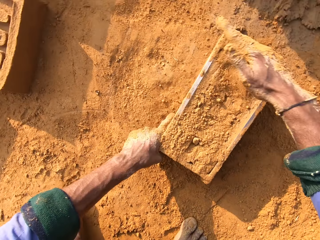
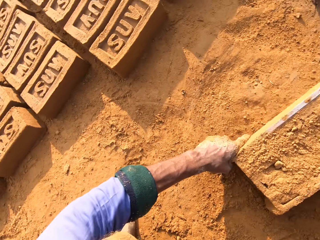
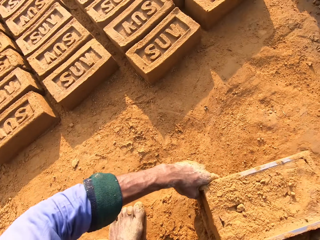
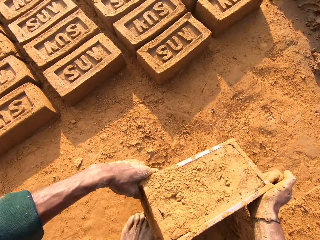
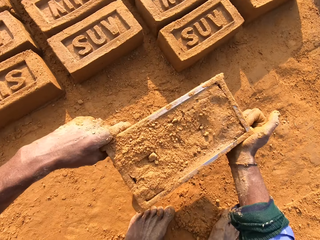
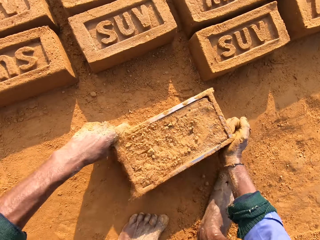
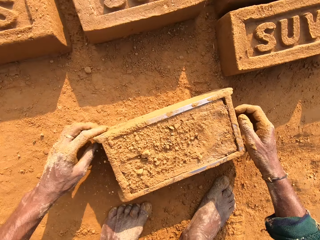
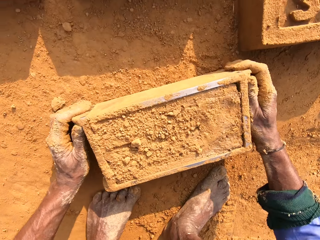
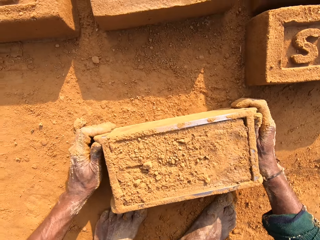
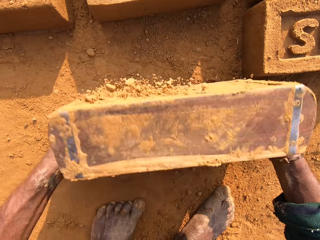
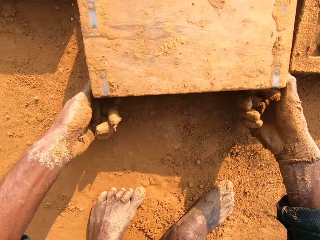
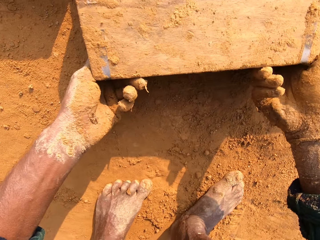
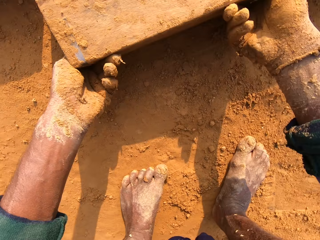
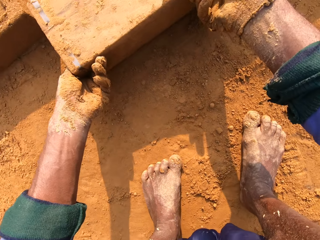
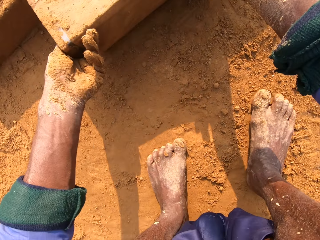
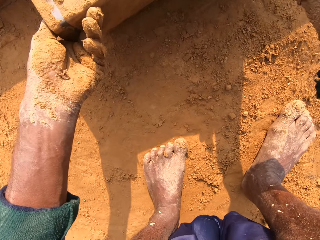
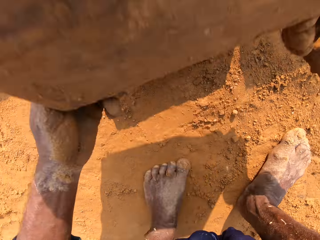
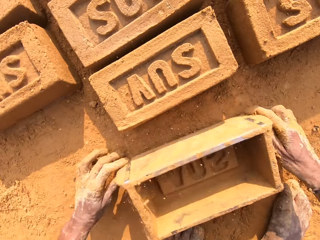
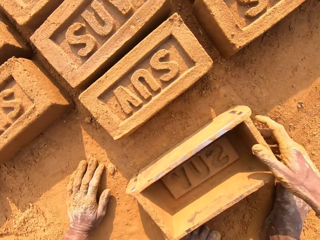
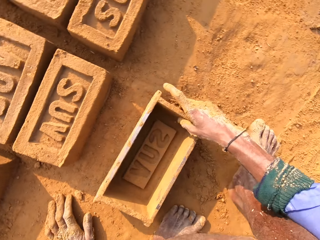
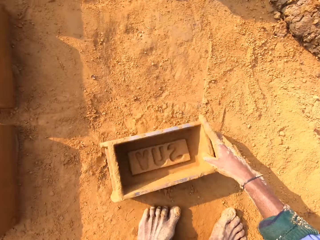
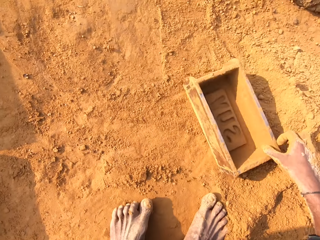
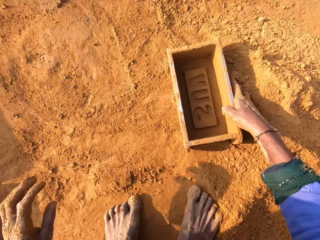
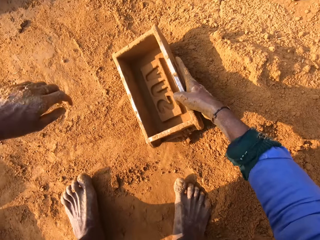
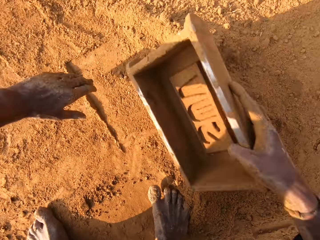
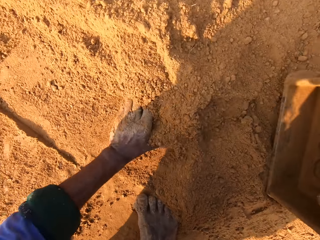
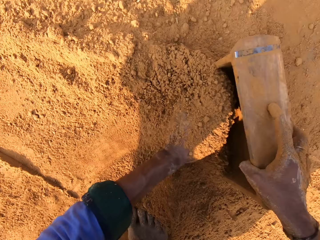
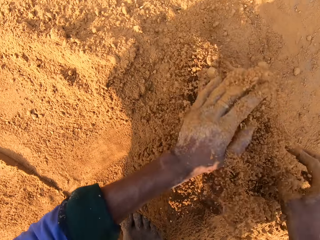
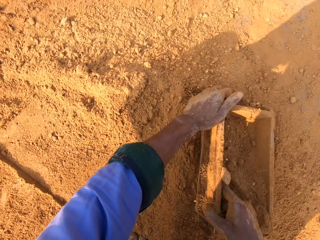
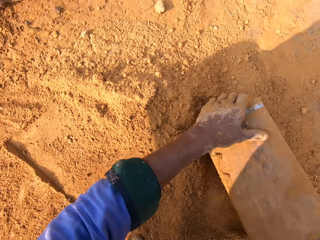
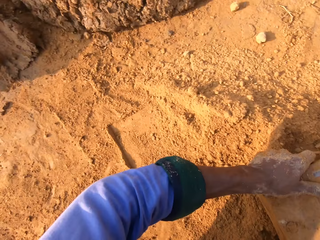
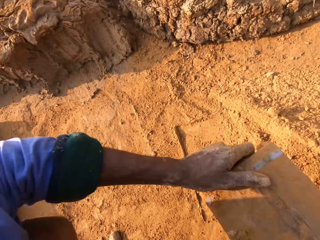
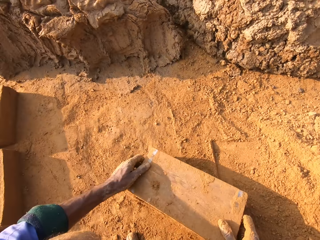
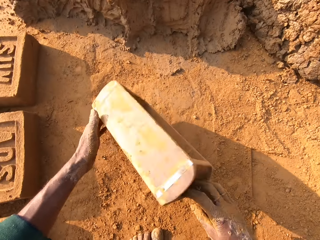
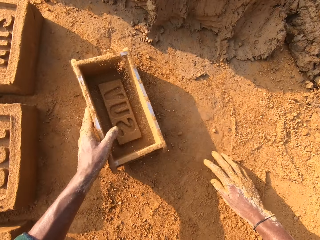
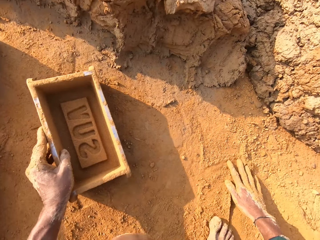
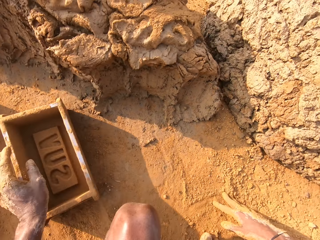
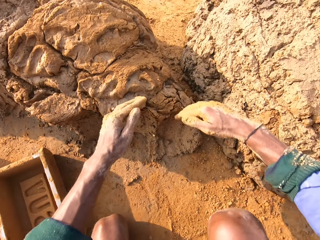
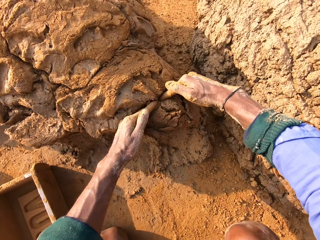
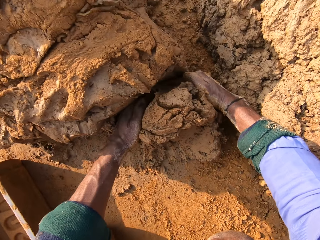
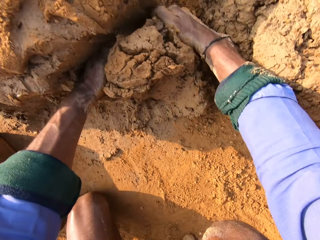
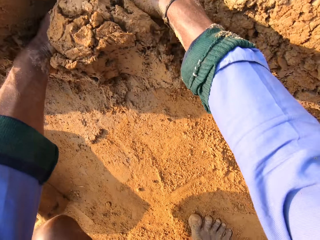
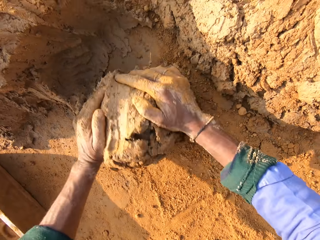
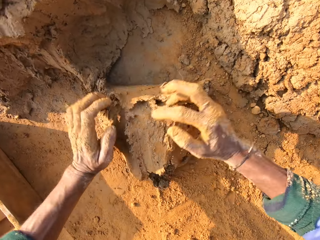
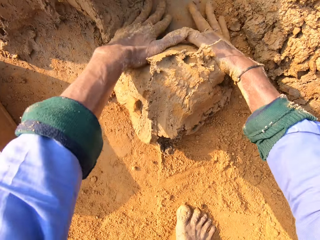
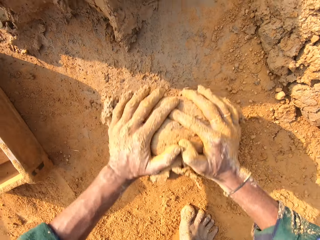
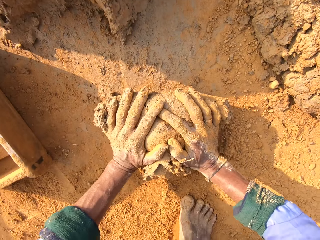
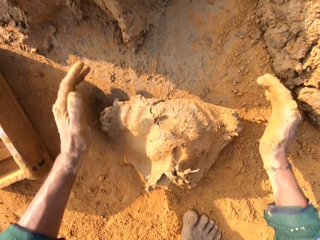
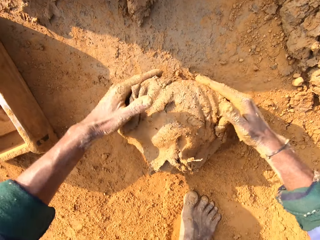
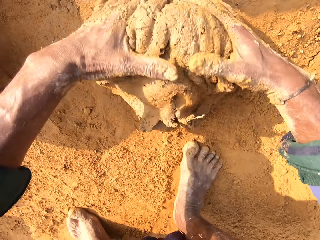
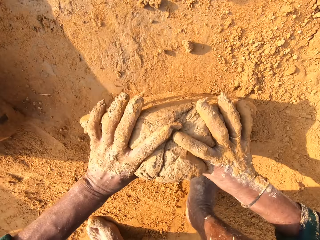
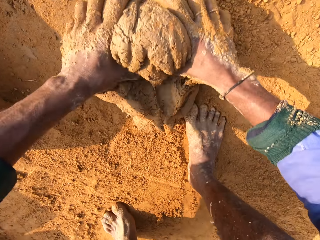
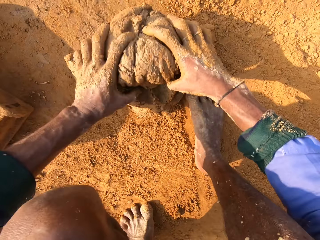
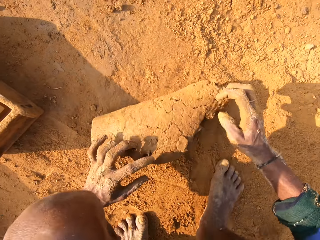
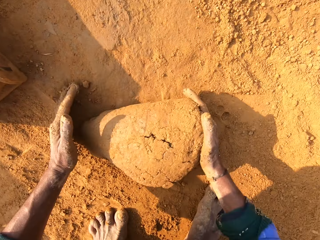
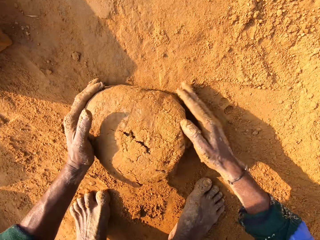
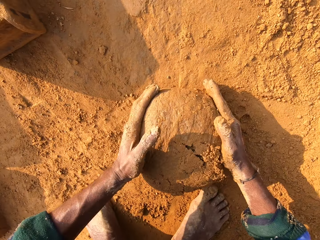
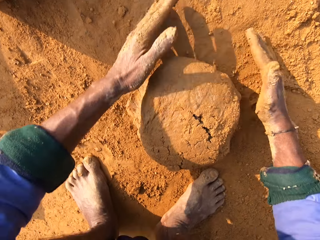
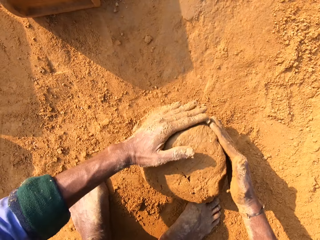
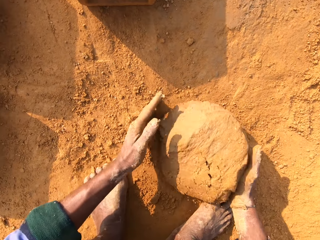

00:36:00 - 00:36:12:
The camera wearer puts the soil to the mud. They touch the clay mould. They carry the brick mould. They pick the brick mould with mud. They put the brick mould on the ground. They turn the brick mould. They remove the clay mould from the brick mould. They put the brick mould on the ground. They put the soil to the brick mould. They scoop the soil. They pour the soil. They put the brick mould on the ground. They cut the mud. They roll the mud. They turn the clay mould.

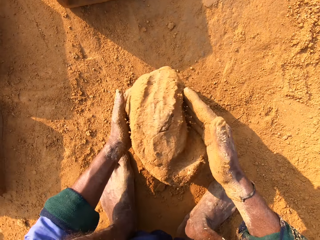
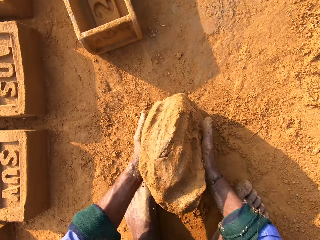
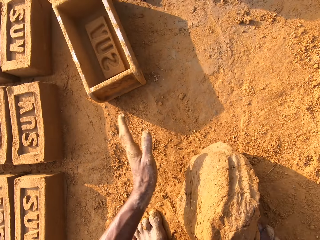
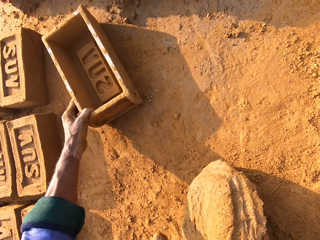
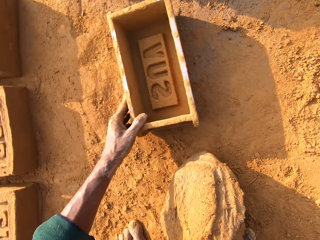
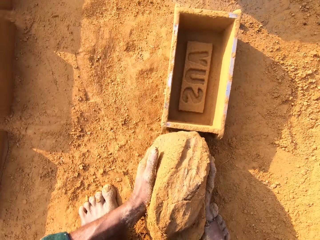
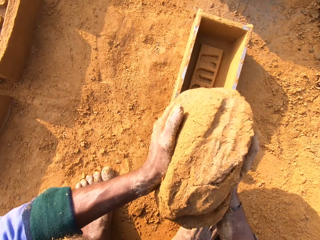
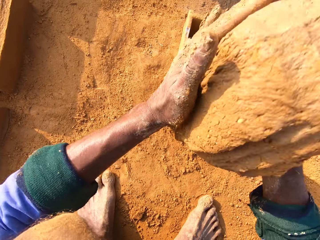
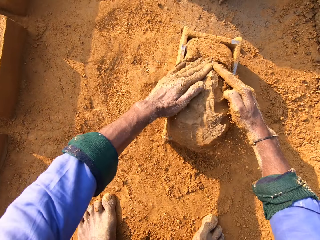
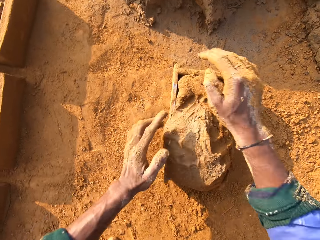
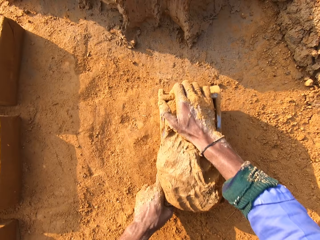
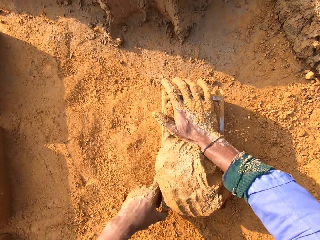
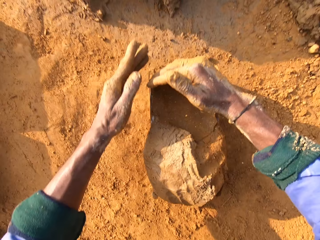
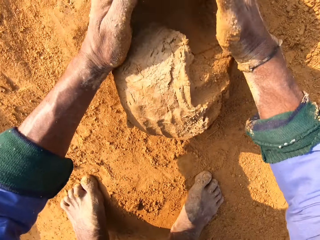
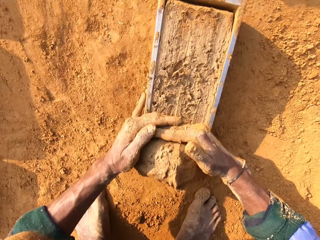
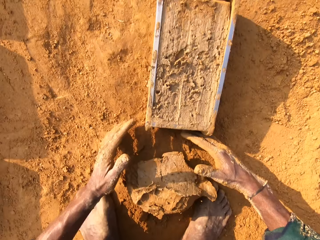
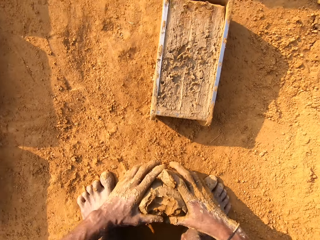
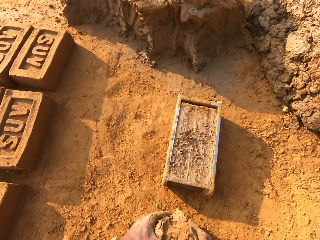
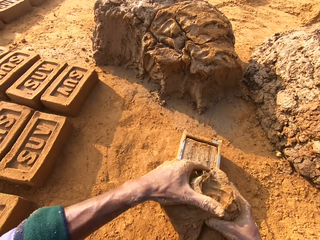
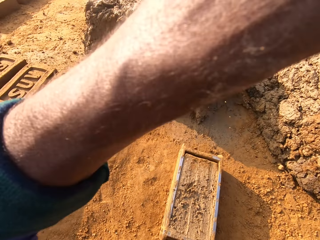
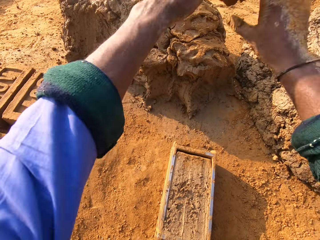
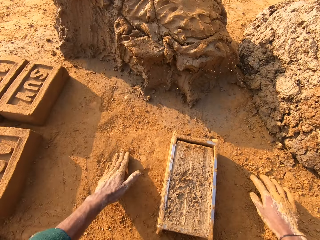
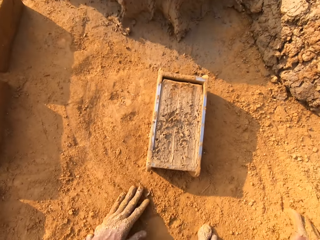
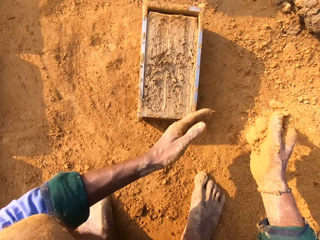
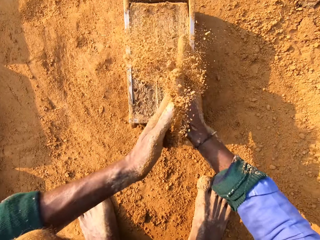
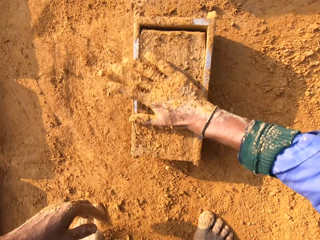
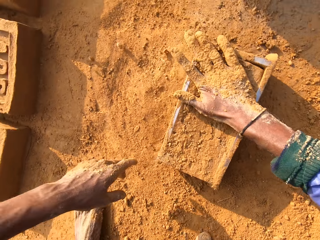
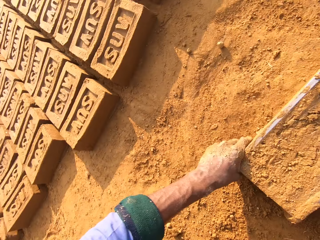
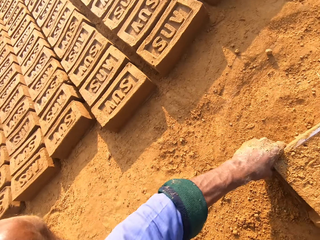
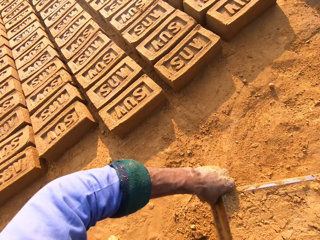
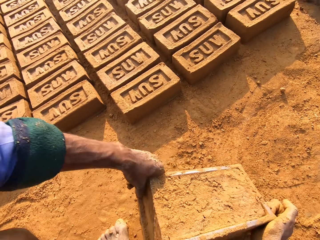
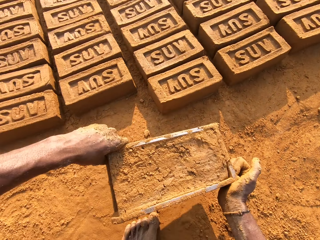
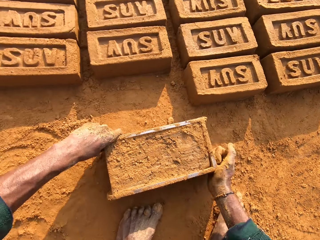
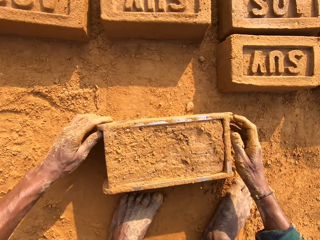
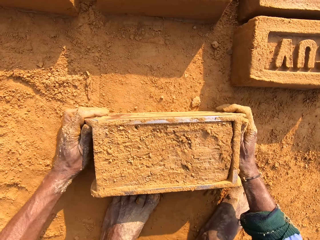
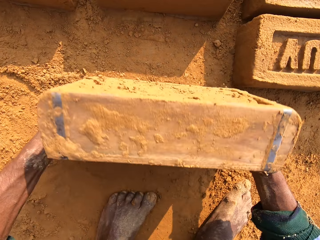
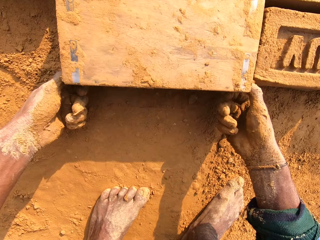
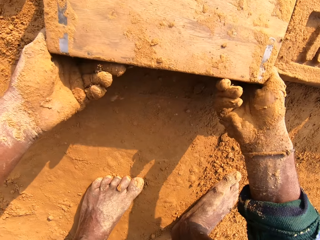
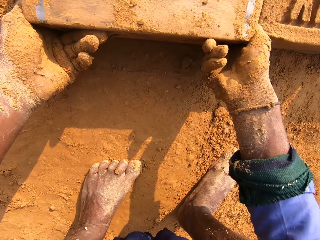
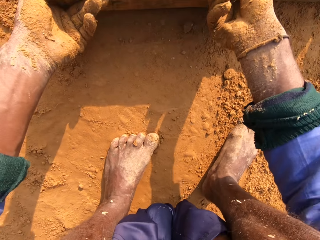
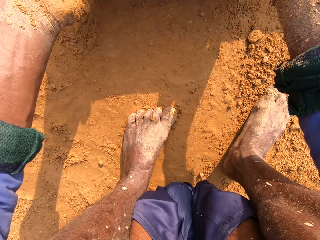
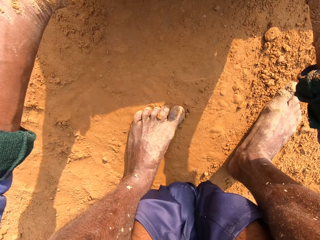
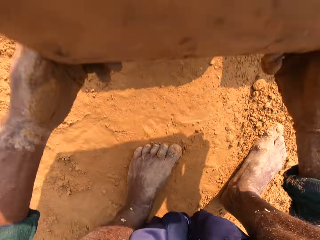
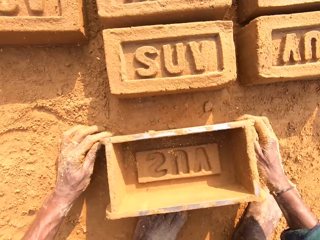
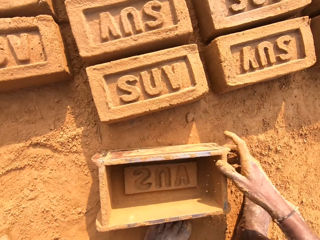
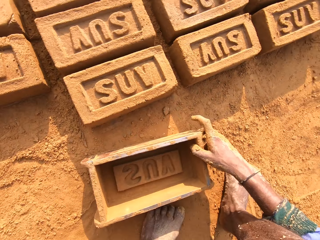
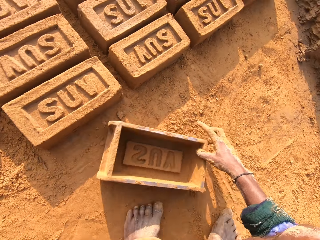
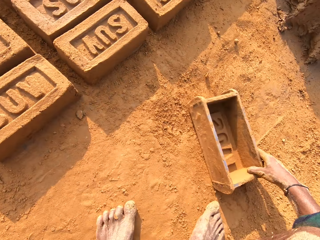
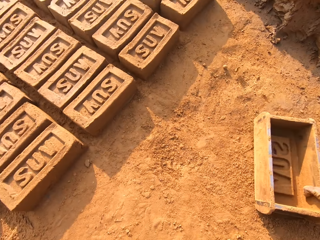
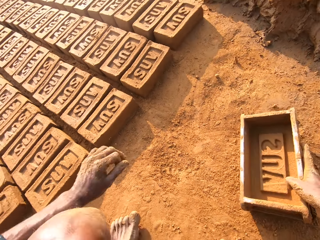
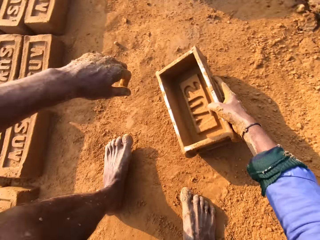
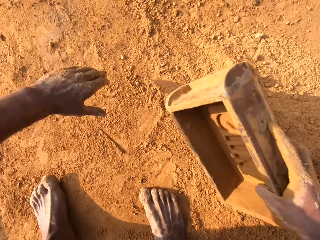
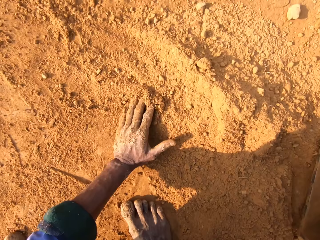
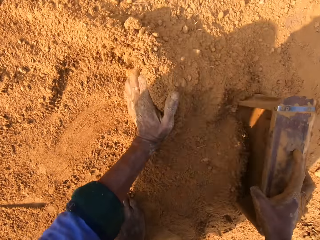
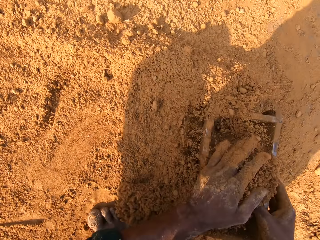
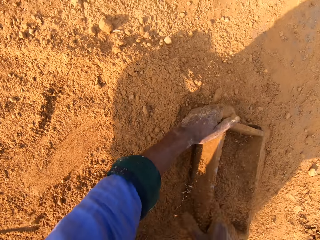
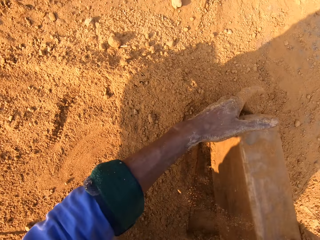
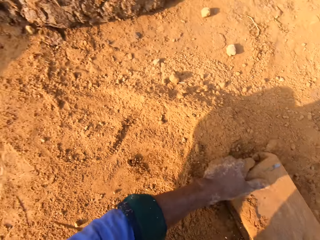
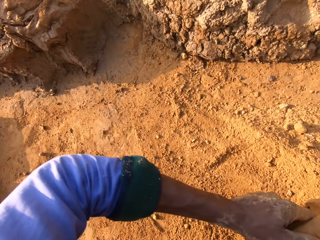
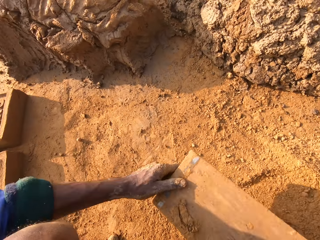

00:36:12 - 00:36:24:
The camera wearer takes the clay mould or mud. They pick the brick mould. They put the clay mould in the brick mould. They press the mud. They cut the clay mould. They remove excess mud from the brick mould. They scoop clay on the ground. They raise the clay. They throw the excess mud on the mud hill. They lower their hands. They scoop sand on the ground. They scrub their hands with sand. They sprinkle sand on the clay. They level the clay in the brick mould. They hold the brick mould with both hands. They carry the brick mould. They take the brick mould. They put the brick mould on the ground. They take the brick mould. They turn the brick mould. They remove a brick from the brick mould. They turn the brick mould. They hold the brick mould on the ground. They put the brick mould down. They move the brick mould on the ground with the right hand. They turn. They scoop sand on the ground. They put sand in the brick mould. They turn the brick mould. They pour sand on the ground from the brick mould.
